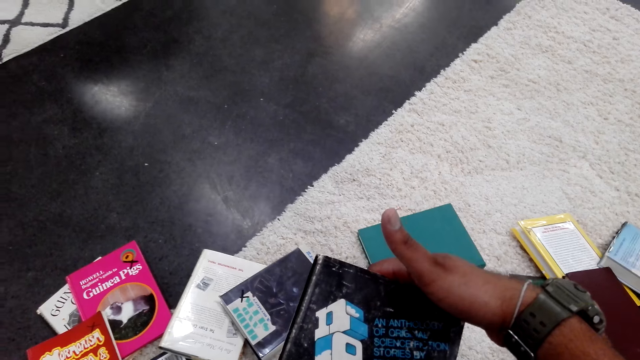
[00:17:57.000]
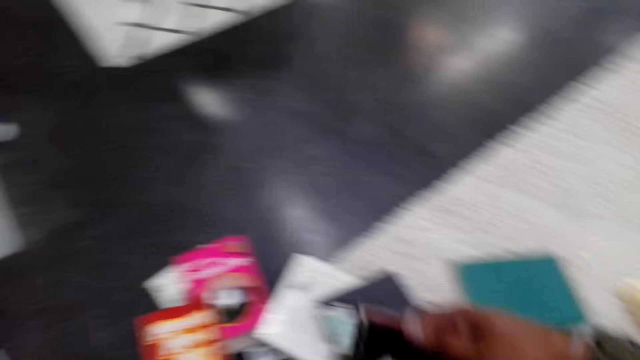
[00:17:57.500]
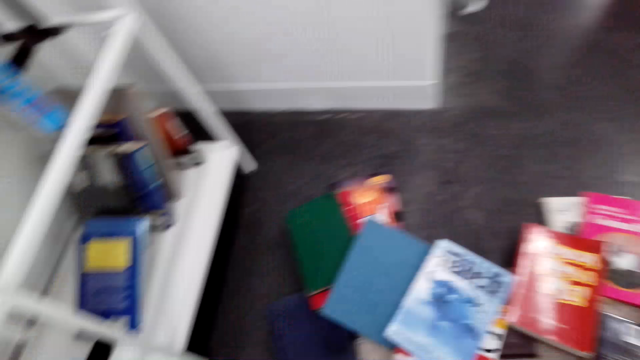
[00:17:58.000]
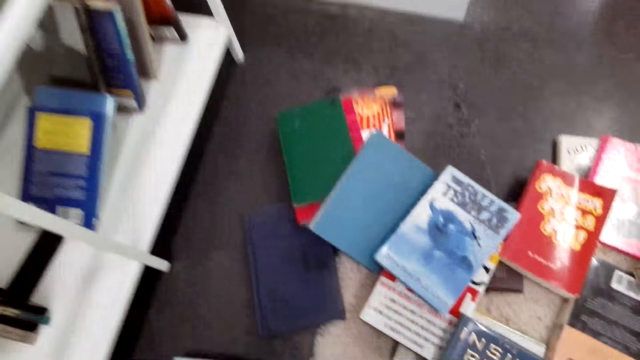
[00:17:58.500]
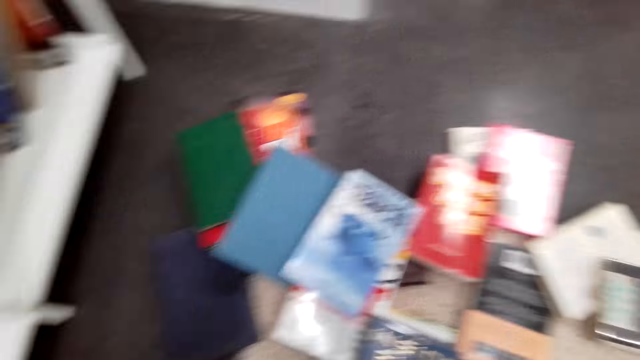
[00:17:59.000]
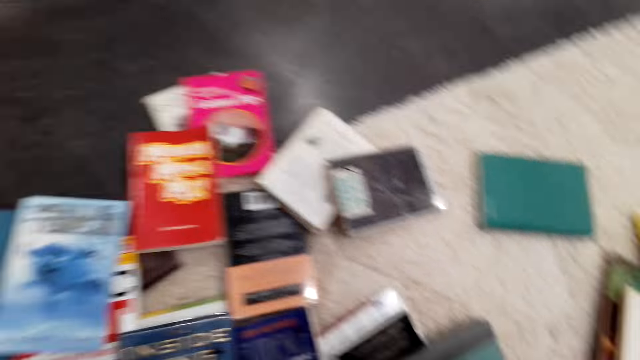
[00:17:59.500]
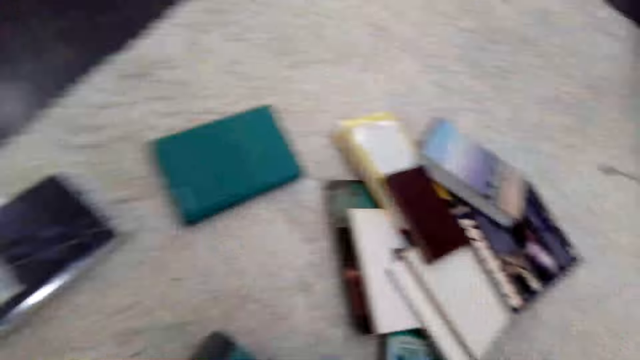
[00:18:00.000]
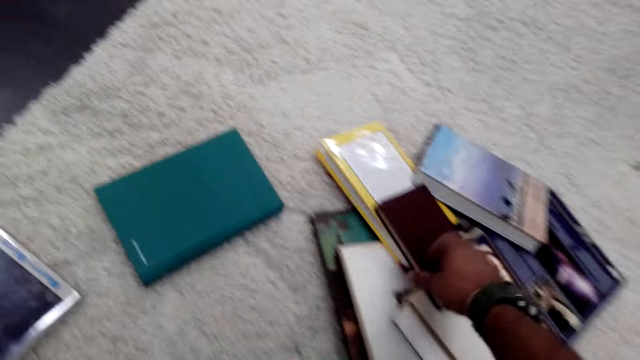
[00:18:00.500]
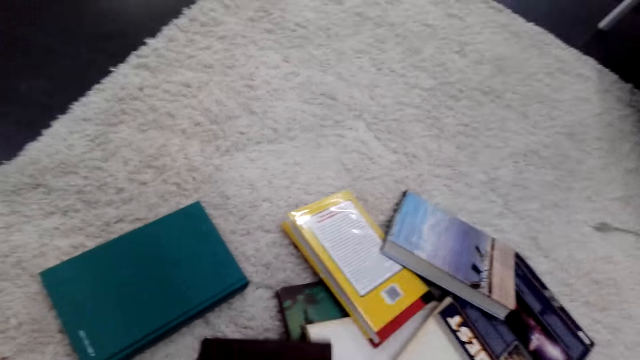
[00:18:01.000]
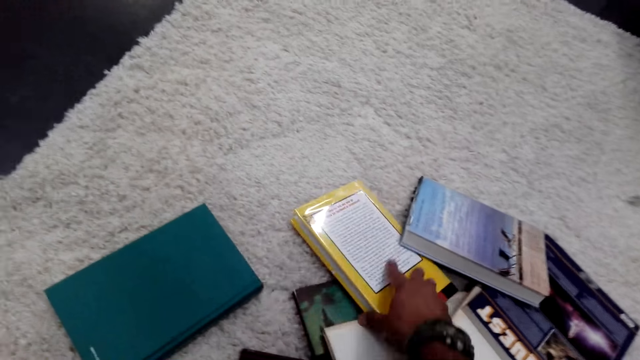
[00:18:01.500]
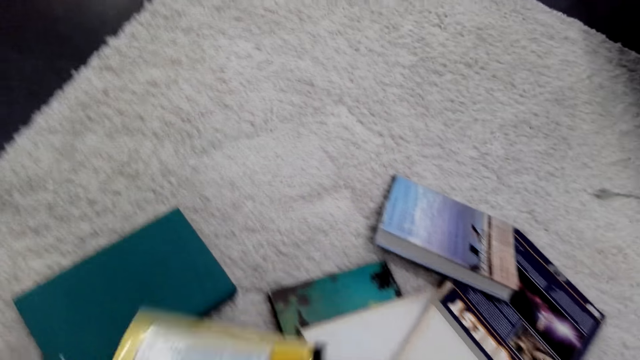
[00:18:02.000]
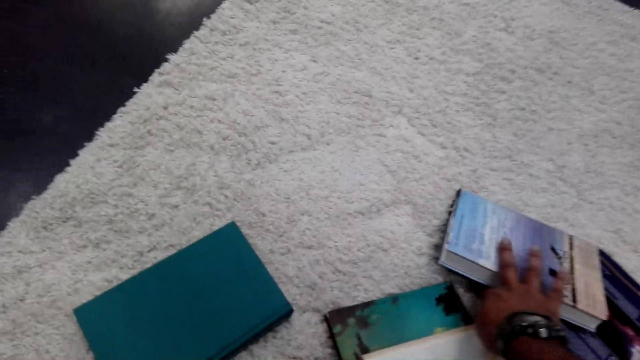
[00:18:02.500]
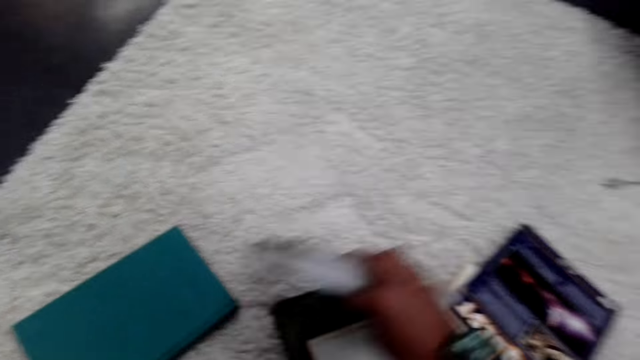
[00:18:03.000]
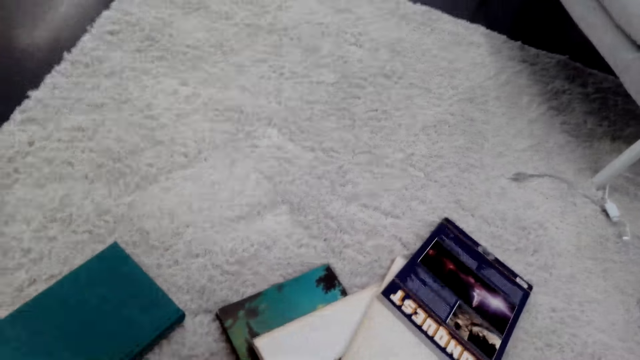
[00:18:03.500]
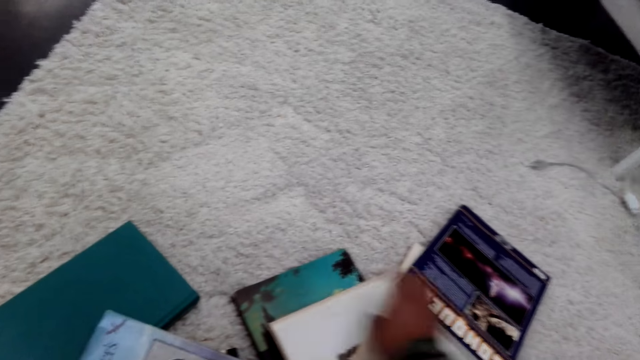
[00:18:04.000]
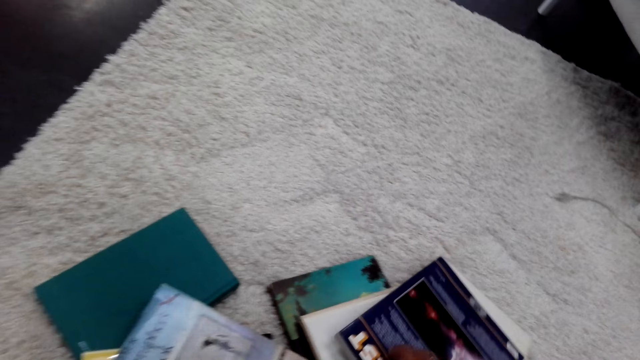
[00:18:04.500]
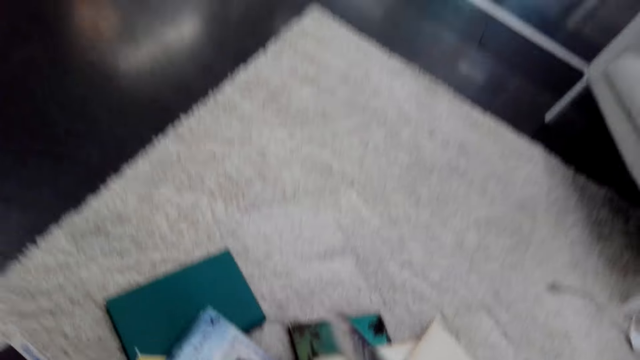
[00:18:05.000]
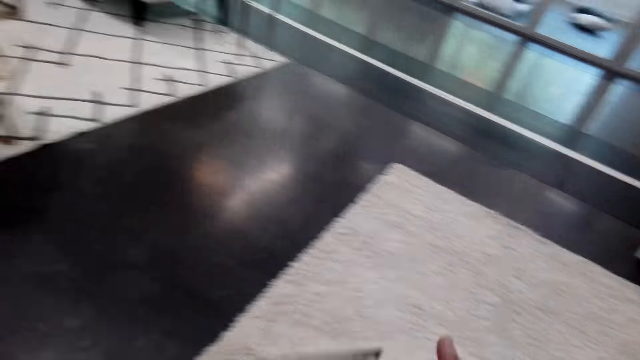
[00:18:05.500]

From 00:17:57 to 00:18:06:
The camera wearer puts the book away. They pick the books from the floor.

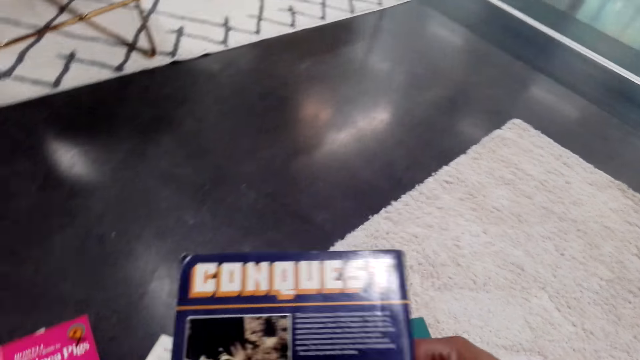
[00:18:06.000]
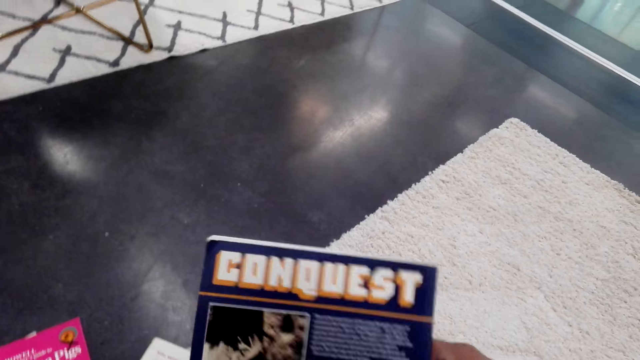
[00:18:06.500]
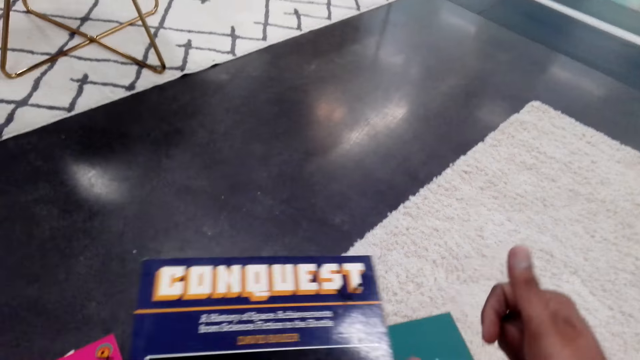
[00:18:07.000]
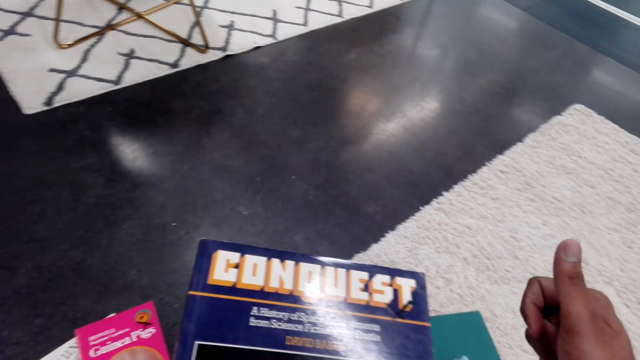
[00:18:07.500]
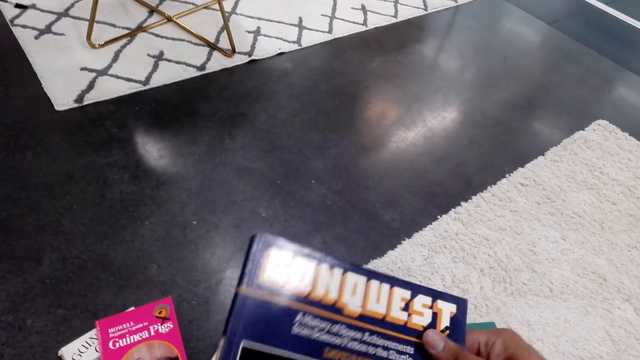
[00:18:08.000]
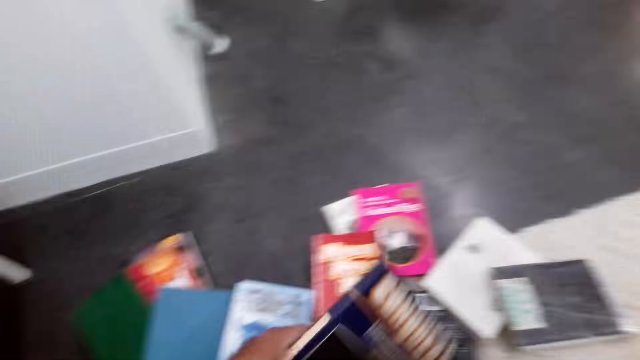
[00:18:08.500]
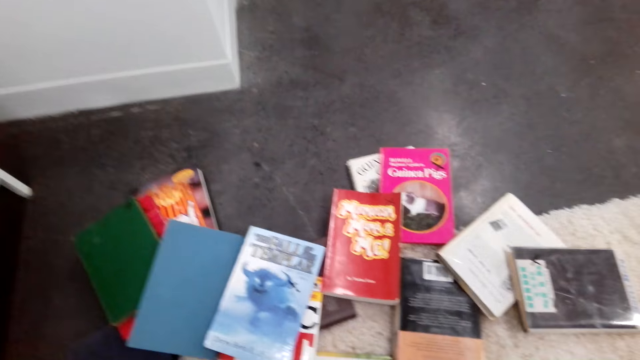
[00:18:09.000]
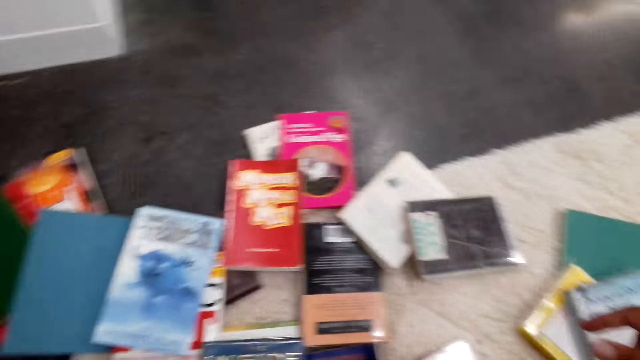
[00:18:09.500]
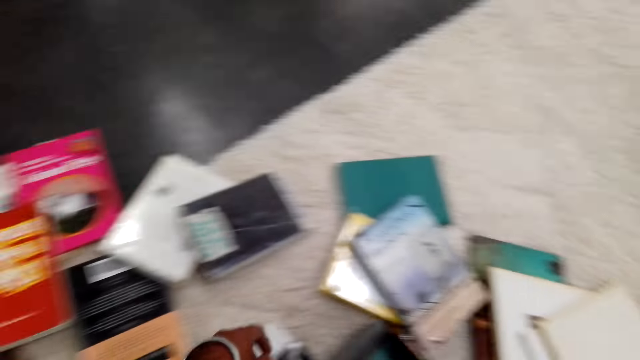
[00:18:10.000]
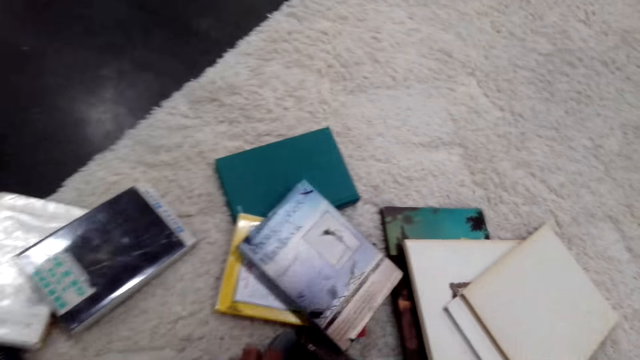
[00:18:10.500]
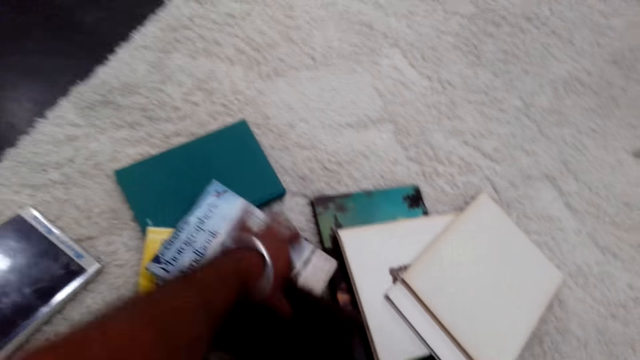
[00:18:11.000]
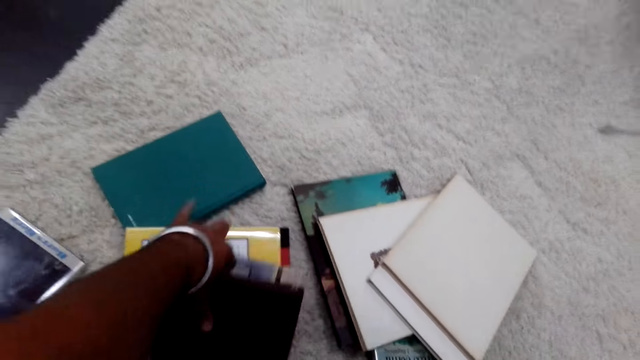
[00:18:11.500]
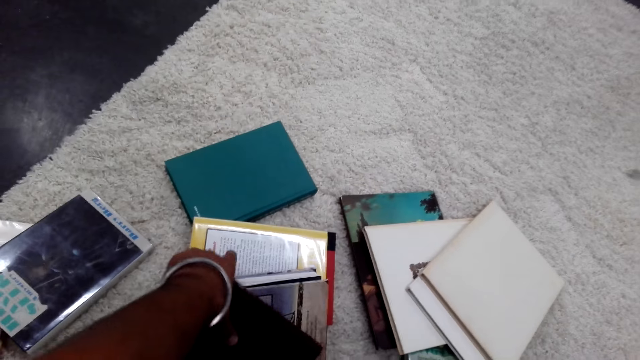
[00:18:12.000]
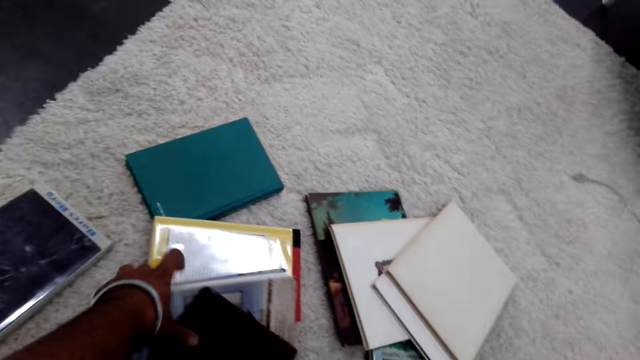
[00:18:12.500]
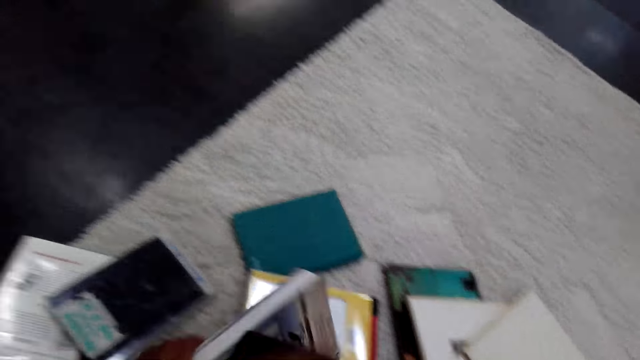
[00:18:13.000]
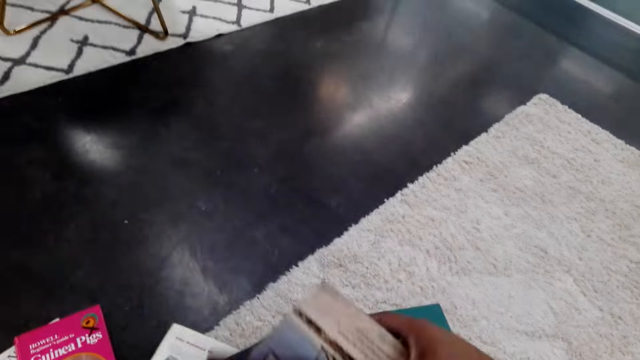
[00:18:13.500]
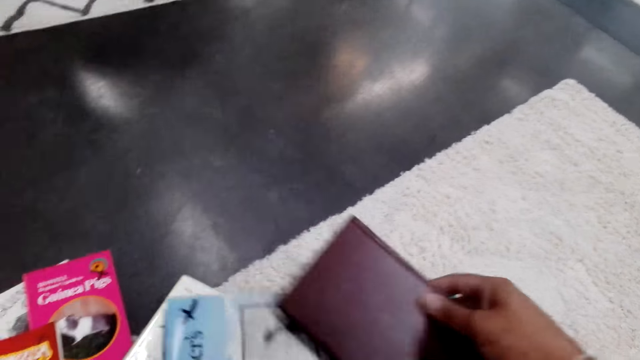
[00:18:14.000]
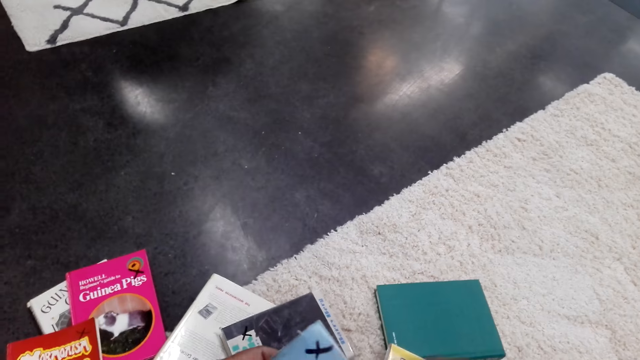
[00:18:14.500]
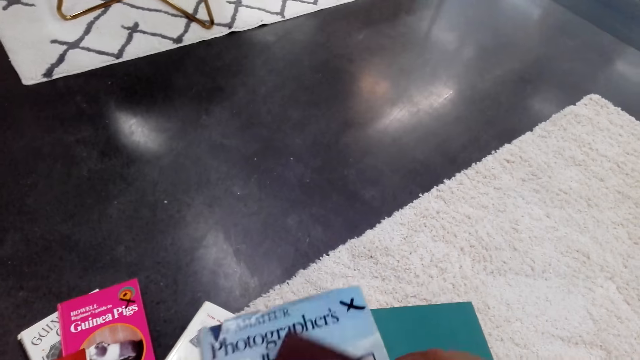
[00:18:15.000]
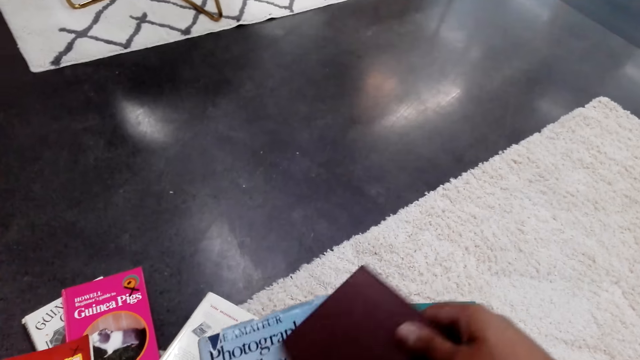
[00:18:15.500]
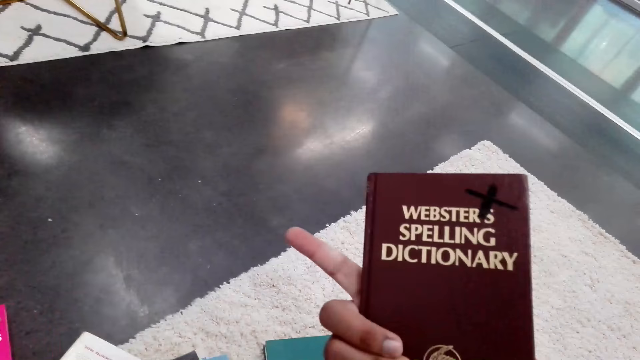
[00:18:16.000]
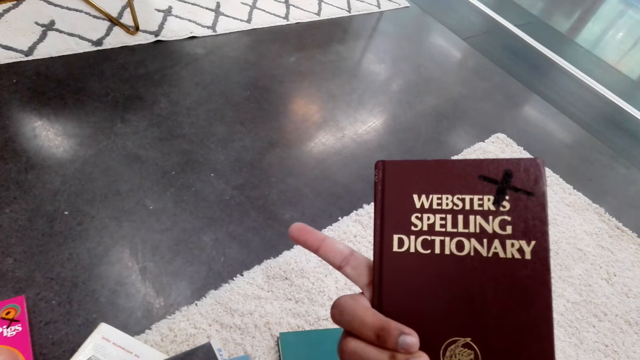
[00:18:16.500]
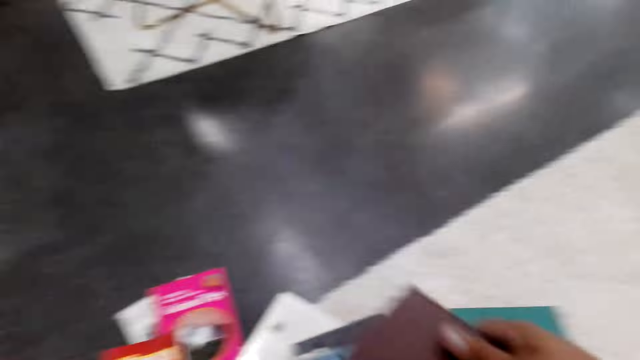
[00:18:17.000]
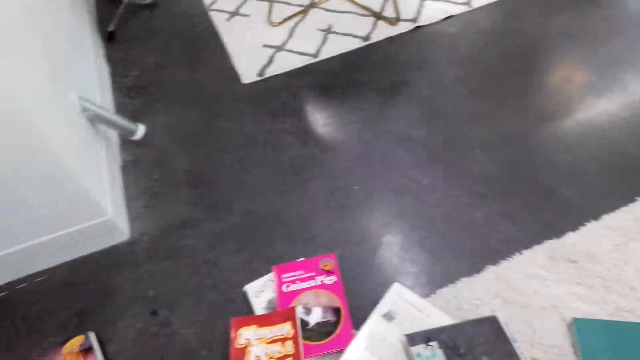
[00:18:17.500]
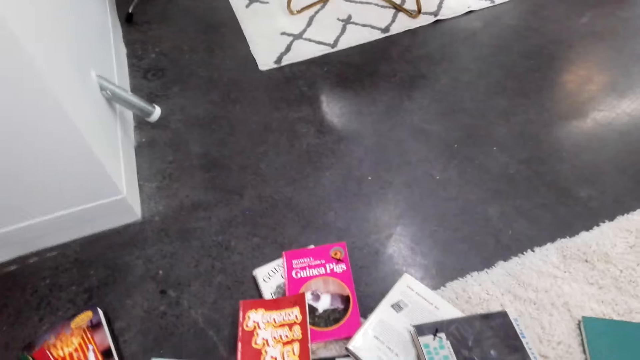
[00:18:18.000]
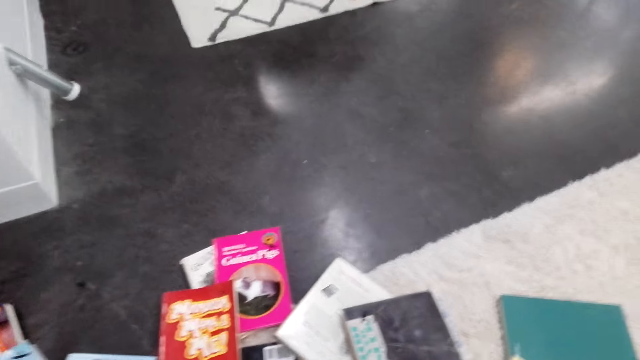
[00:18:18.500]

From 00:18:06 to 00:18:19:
The camera wearer looks at the book in her hand. She puts the book away, picks a book from the floor and looks at the books in her hands.
